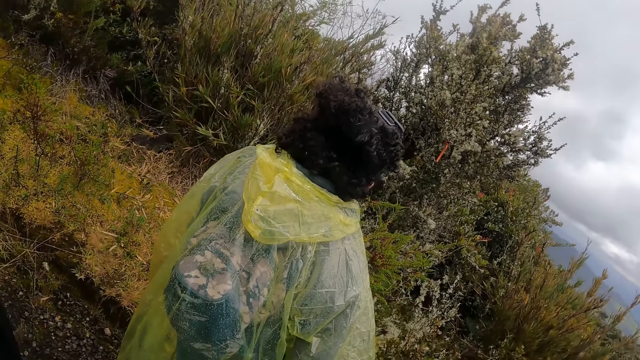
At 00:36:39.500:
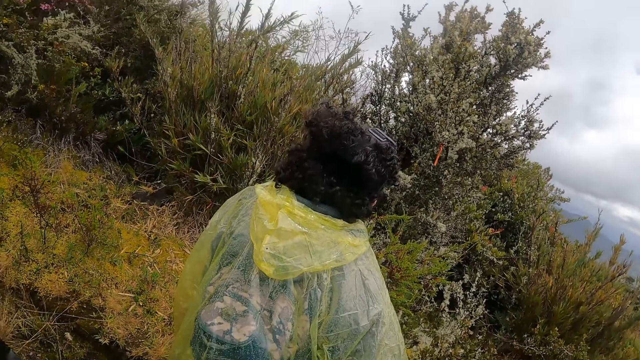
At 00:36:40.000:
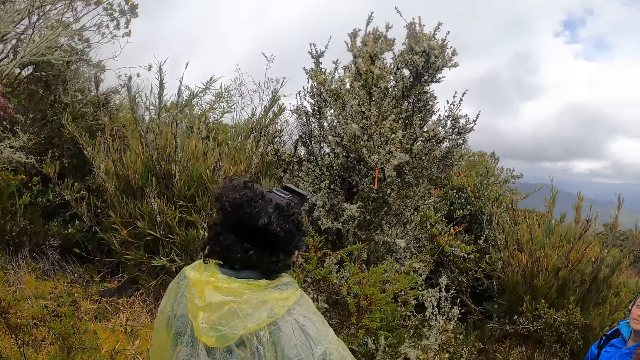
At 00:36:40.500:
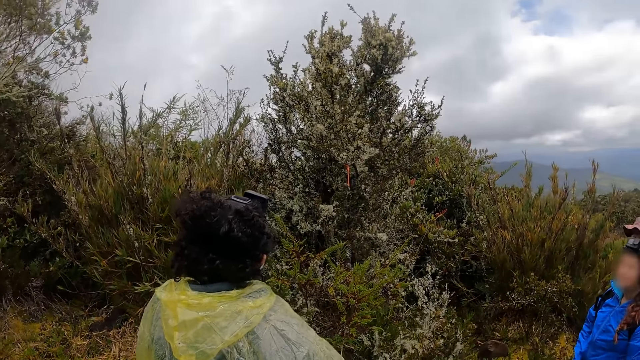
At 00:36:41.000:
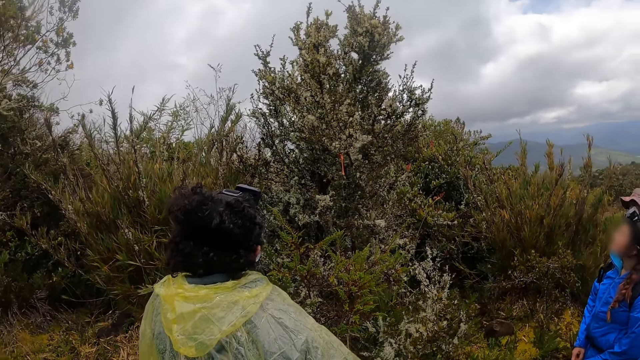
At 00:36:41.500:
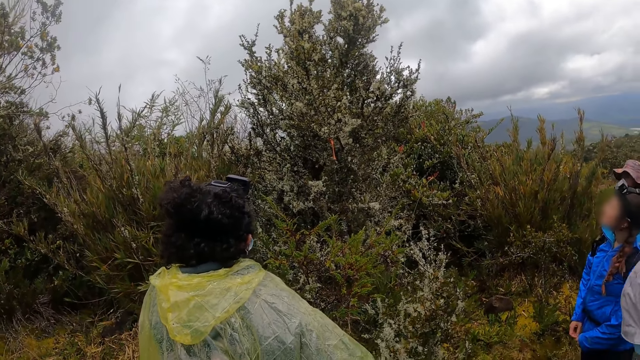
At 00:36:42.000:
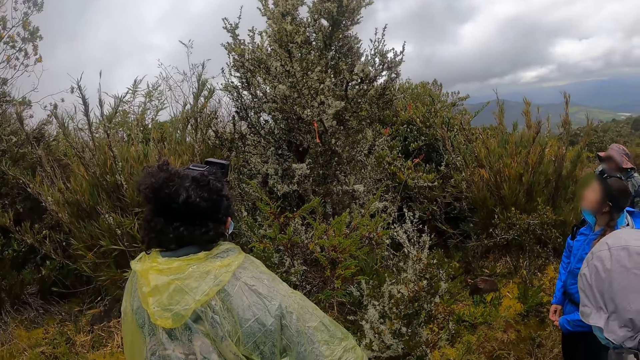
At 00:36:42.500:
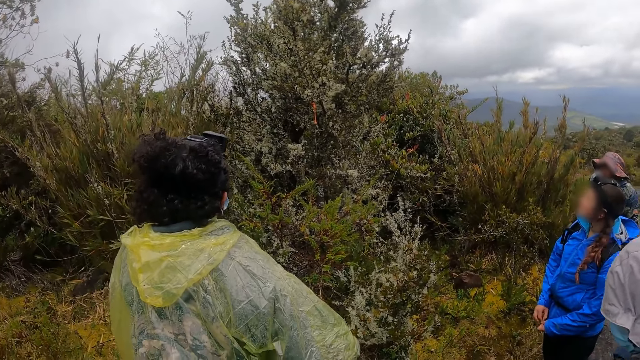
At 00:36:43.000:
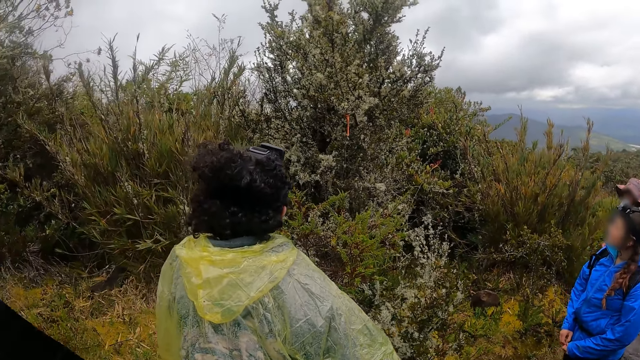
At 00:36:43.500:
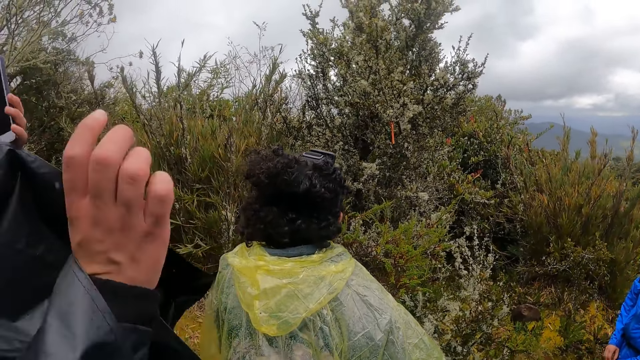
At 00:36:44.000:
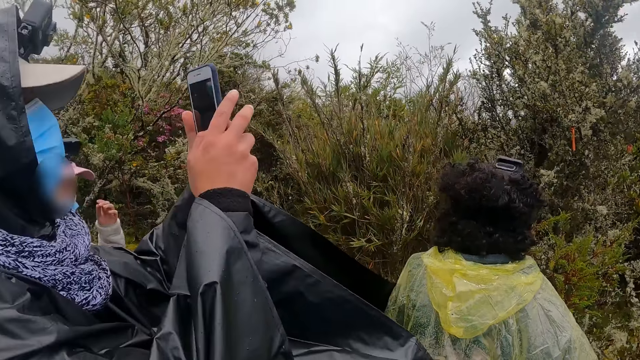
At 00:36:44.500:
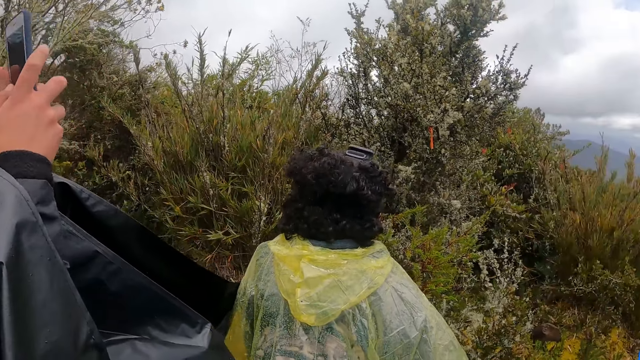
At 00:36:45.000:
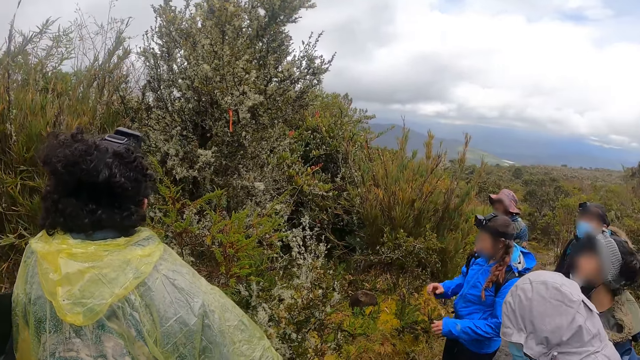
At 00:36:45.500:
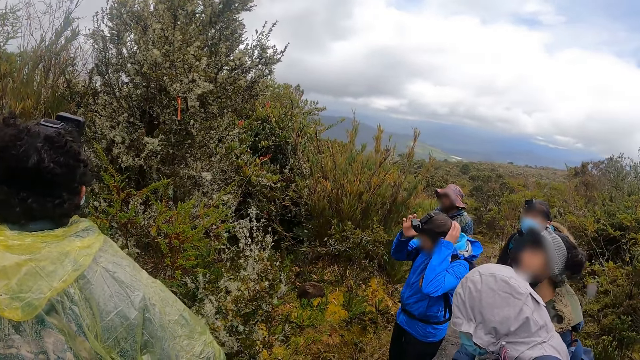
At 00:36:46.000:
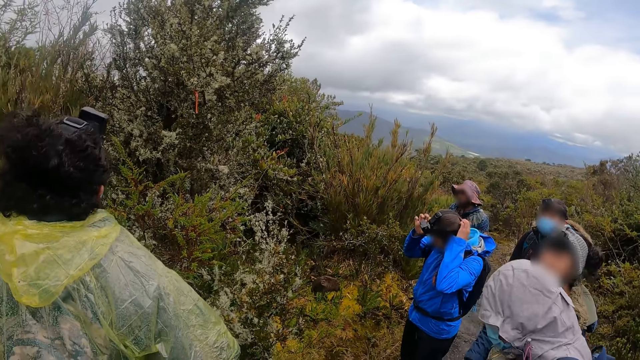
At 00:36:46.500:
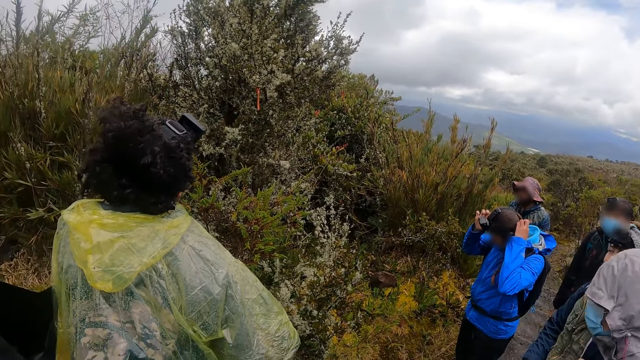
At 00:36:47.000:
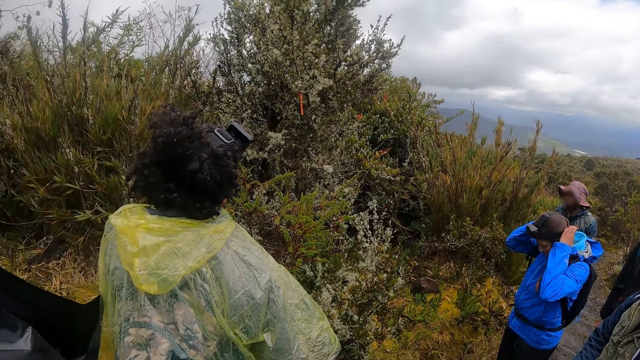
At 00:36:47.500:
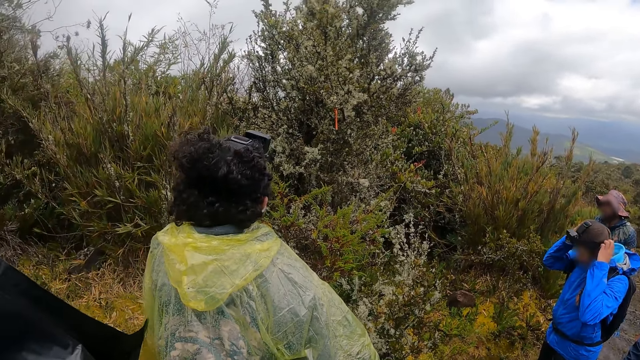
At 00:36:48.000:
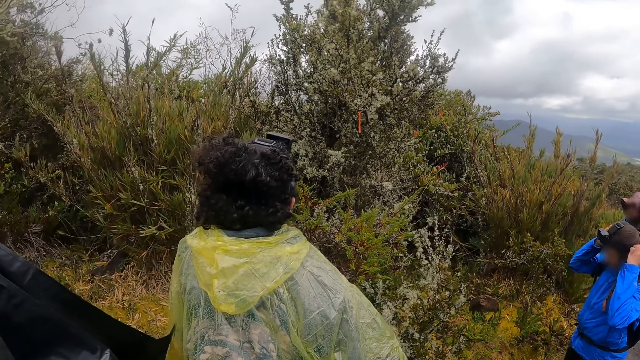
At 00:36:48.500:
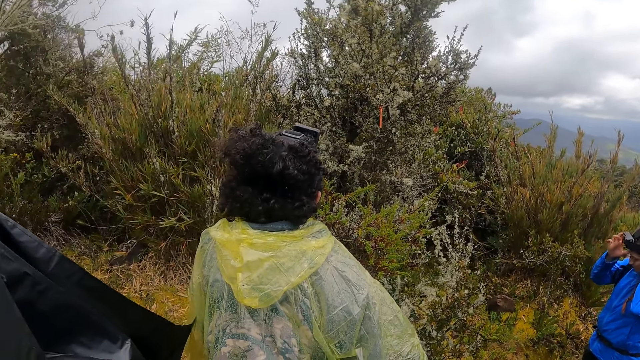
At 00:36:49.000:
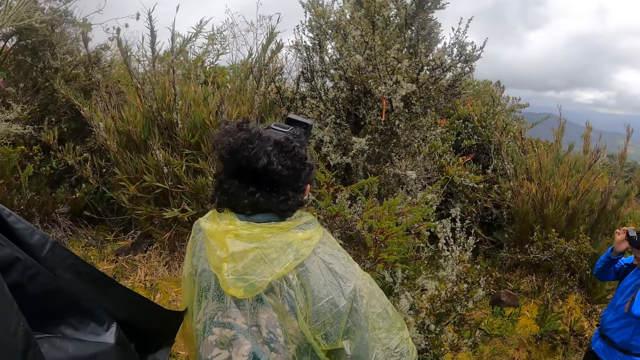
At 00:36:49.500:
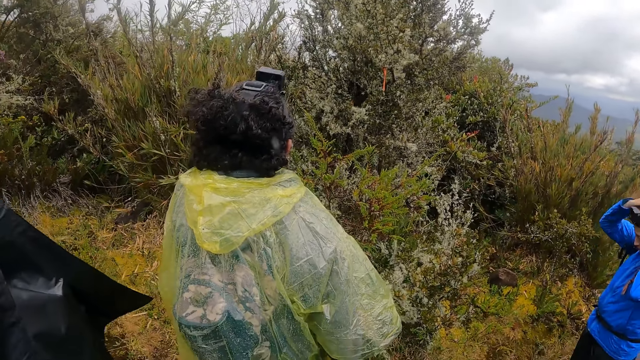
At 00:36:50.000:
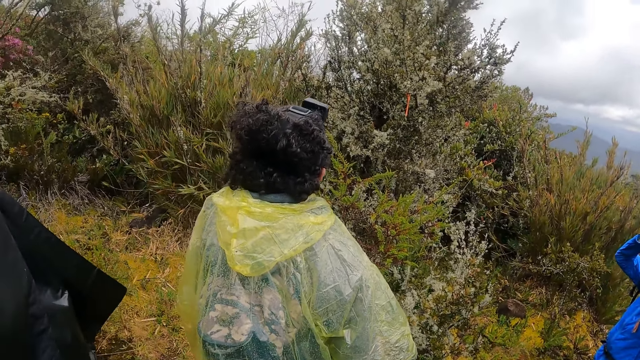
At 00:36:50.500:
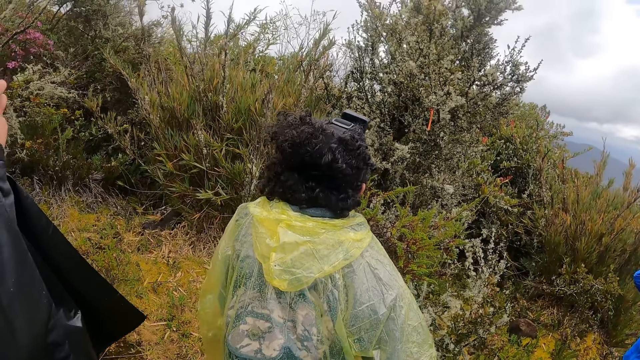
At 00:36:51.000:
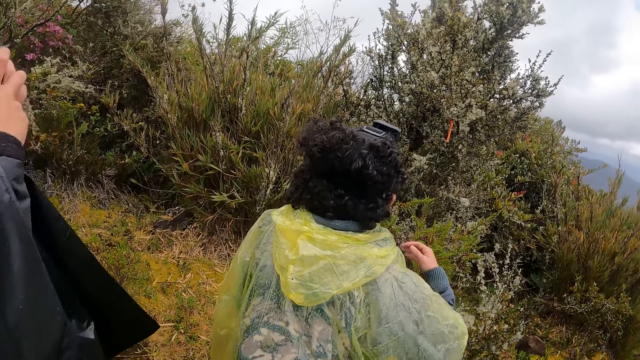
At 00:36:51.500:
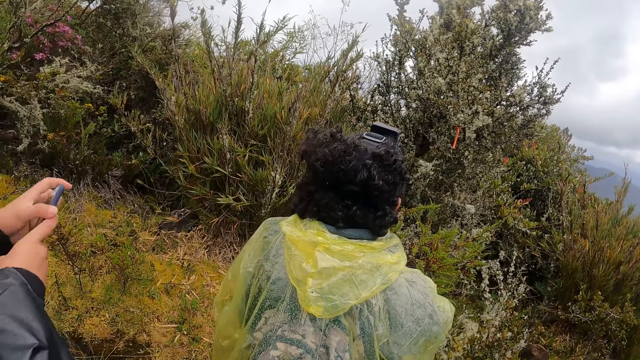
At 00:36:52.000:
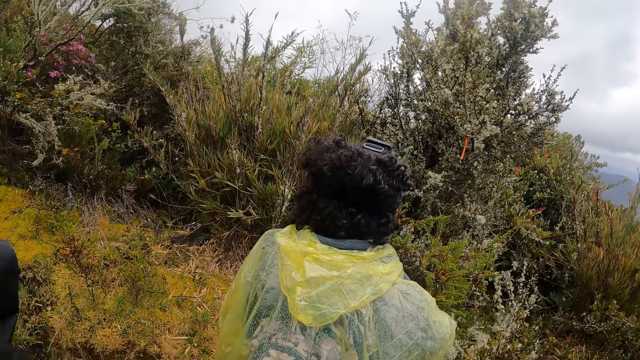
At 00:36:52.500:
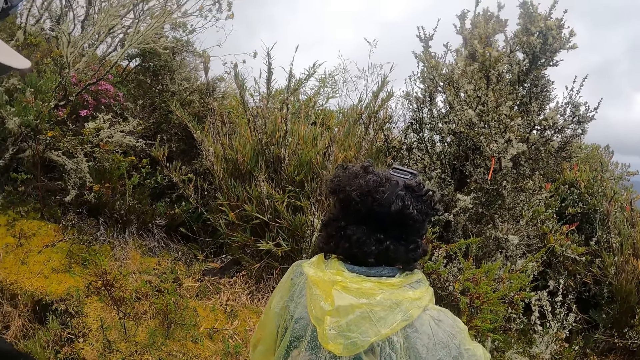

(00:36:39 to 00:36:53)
A man operates a phone in his left hand with his right hand. A woman adjusts a camera on her head with her hands. The camera wearer looks around the field.

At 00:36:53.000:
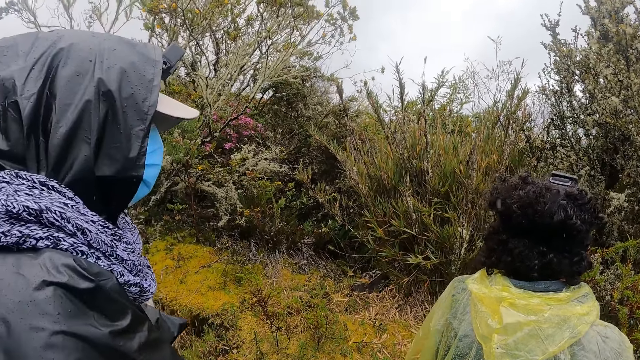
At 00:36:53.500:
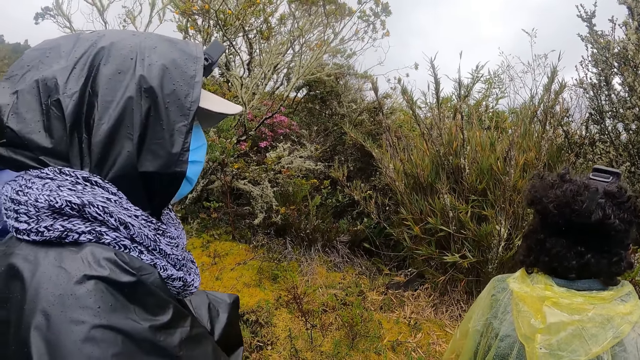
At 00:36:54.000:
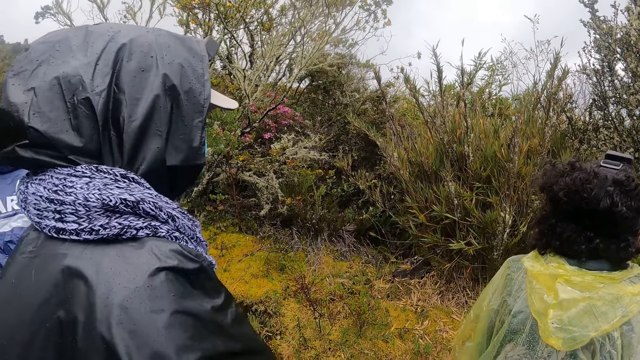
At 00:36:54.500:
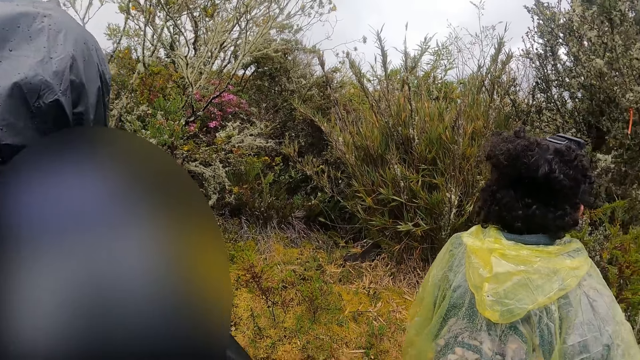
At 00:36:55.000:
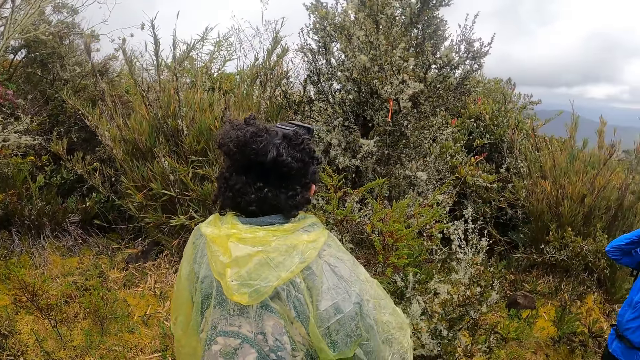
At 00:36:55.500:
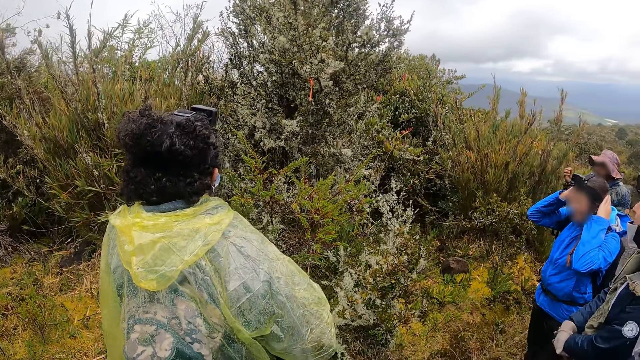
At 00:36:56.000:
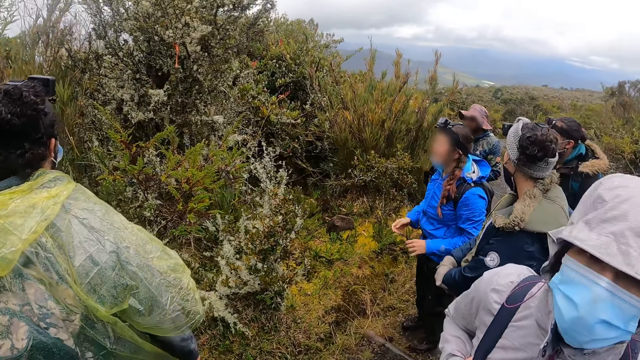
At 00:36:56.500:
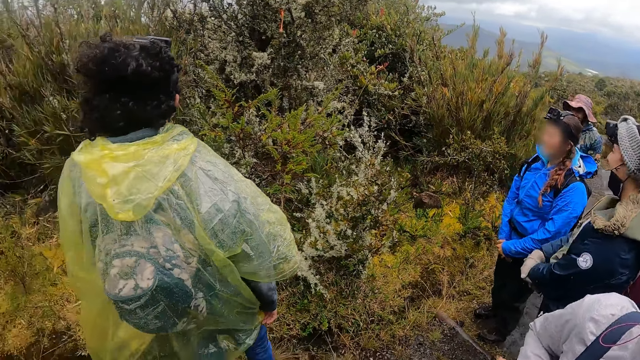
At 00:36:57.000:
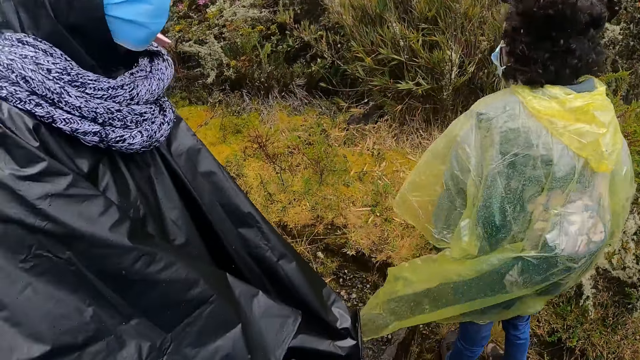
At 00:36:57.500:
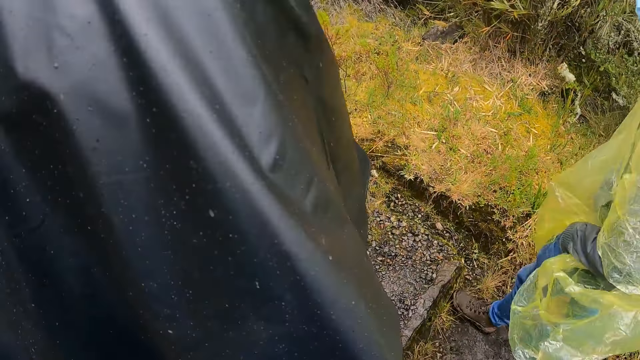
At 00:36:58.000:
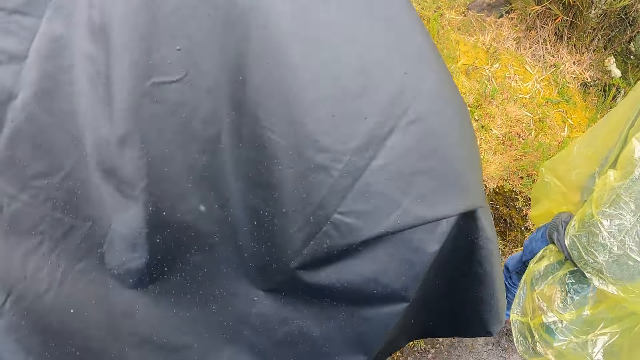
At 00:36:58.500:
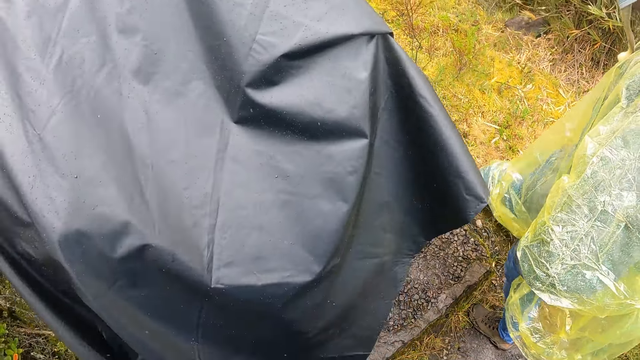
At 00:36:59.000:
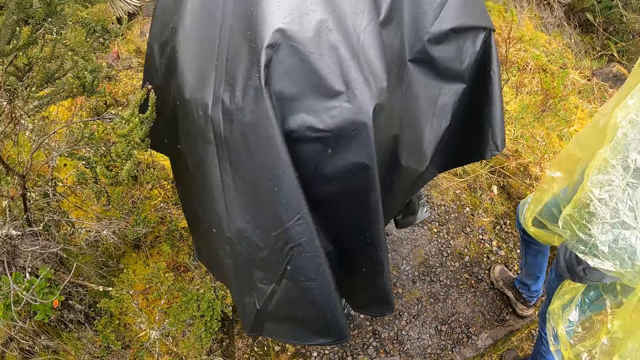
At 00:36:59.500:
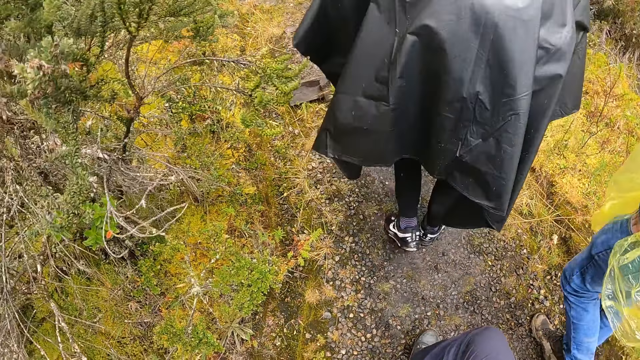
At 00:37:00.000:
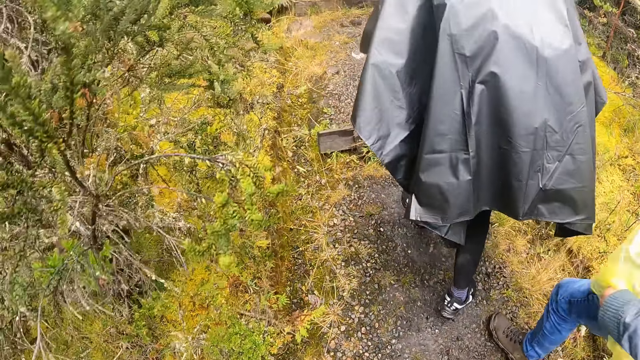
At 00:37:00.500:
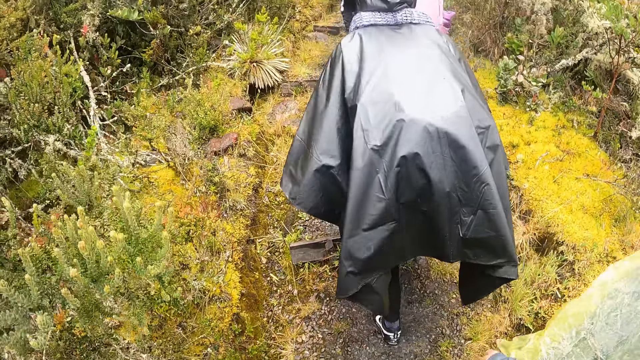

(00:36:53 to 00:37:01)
The camera wearer climbs up a hill with a group of people. They walk on the field.
